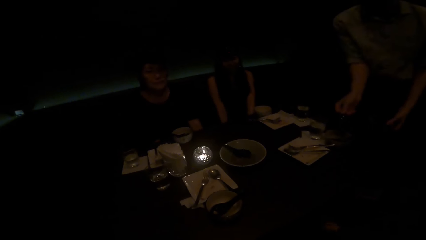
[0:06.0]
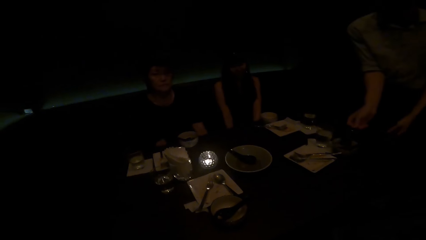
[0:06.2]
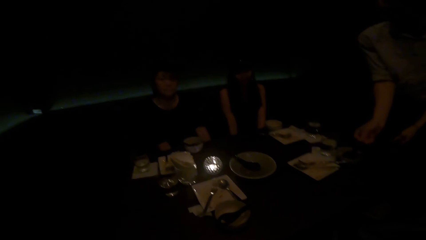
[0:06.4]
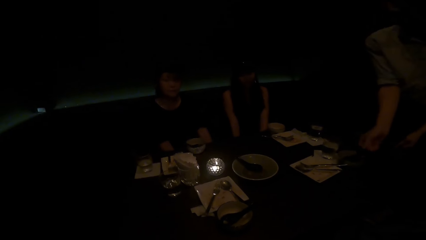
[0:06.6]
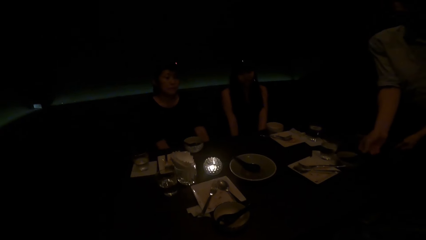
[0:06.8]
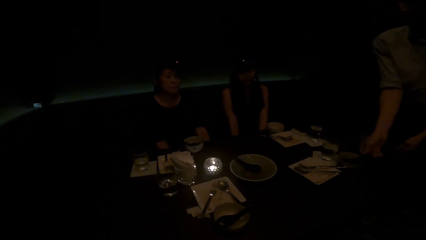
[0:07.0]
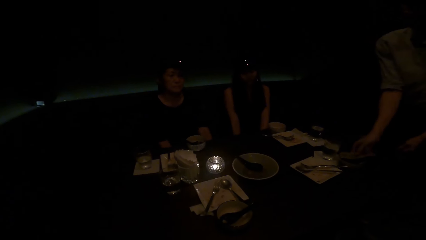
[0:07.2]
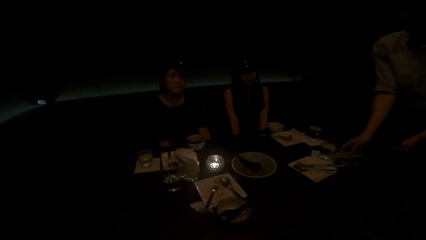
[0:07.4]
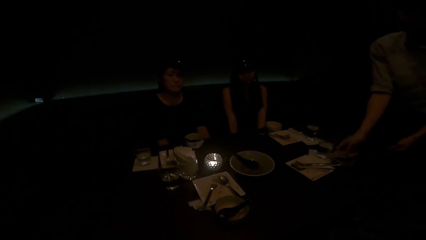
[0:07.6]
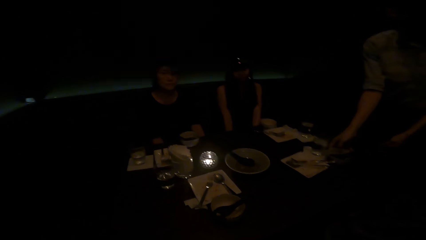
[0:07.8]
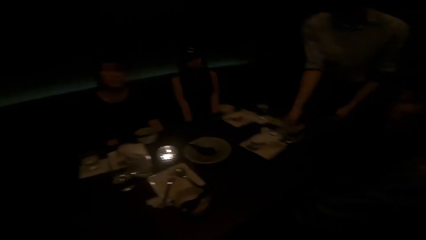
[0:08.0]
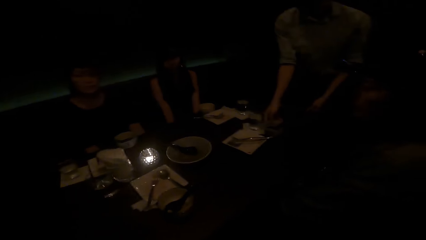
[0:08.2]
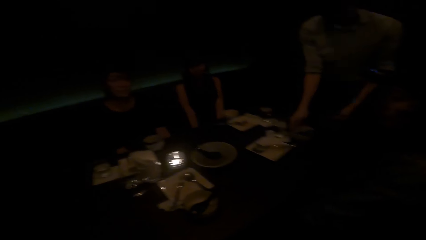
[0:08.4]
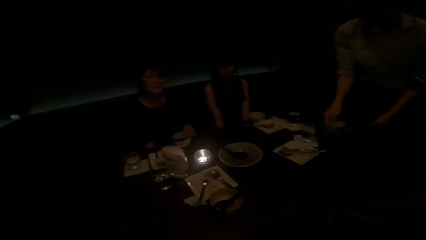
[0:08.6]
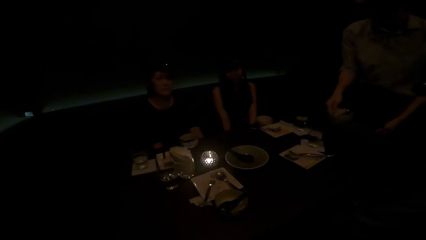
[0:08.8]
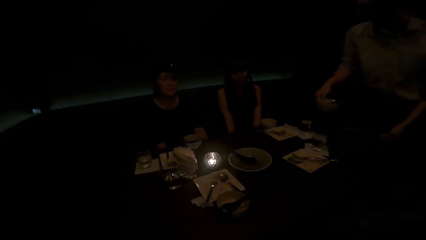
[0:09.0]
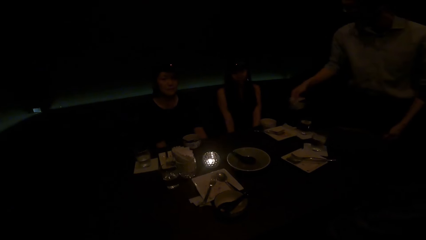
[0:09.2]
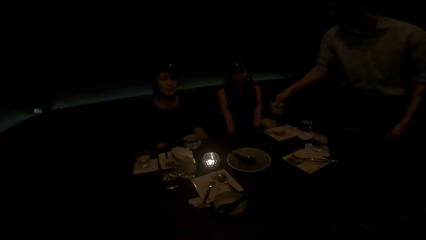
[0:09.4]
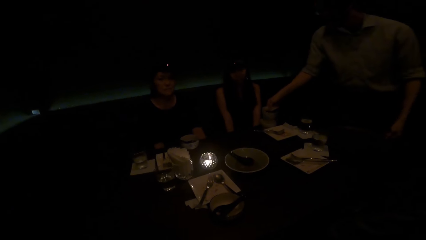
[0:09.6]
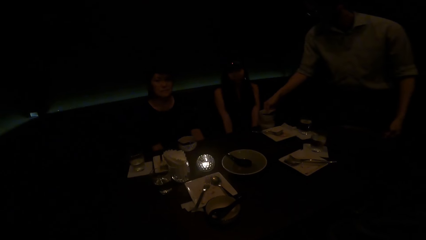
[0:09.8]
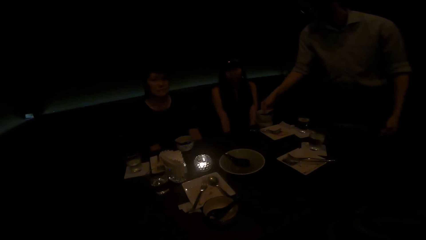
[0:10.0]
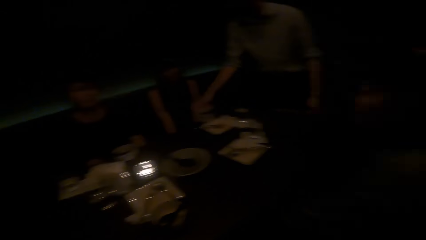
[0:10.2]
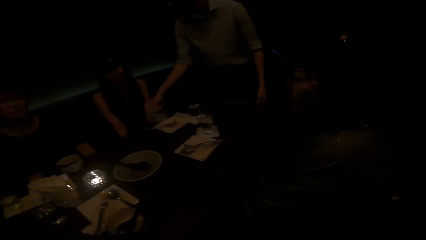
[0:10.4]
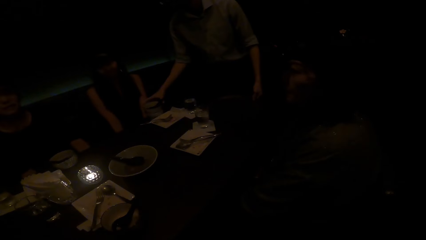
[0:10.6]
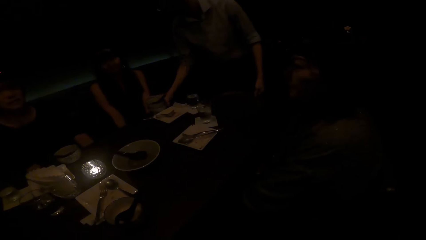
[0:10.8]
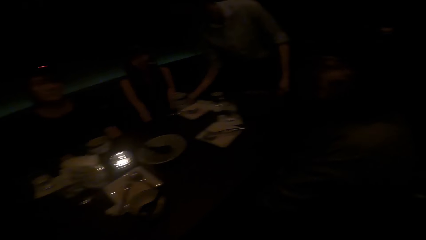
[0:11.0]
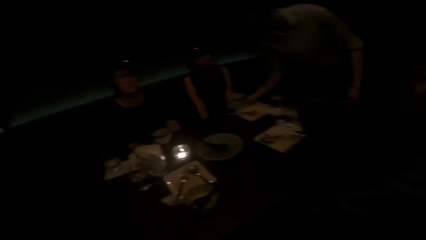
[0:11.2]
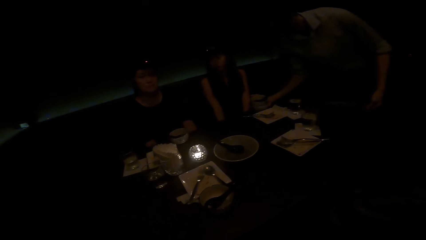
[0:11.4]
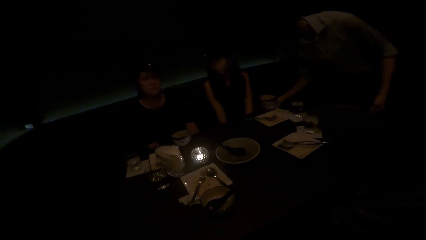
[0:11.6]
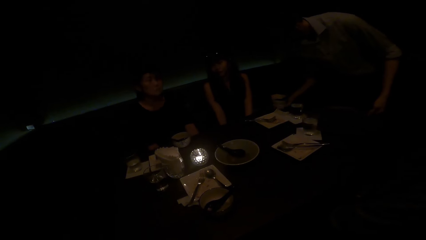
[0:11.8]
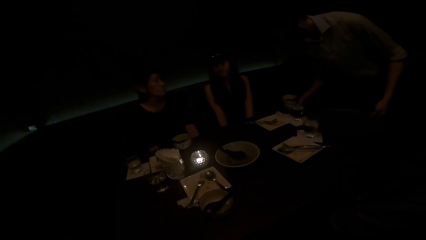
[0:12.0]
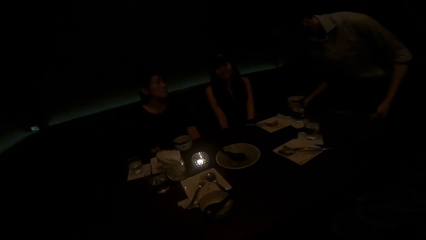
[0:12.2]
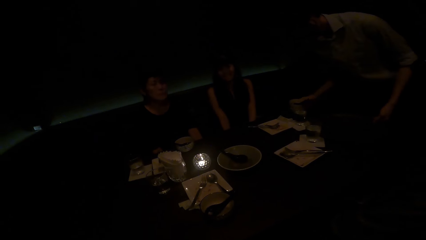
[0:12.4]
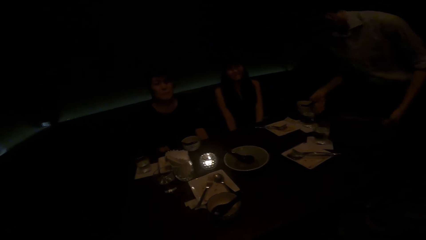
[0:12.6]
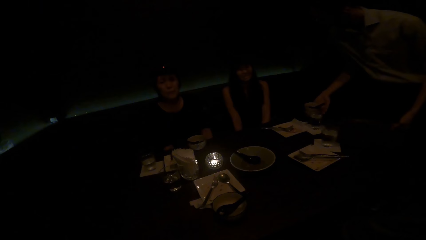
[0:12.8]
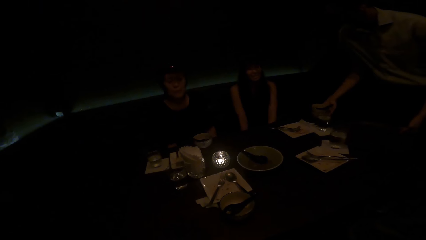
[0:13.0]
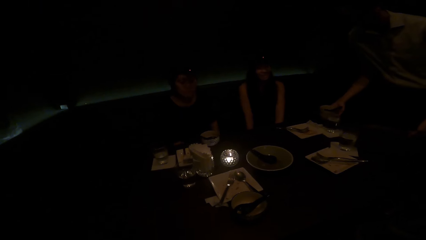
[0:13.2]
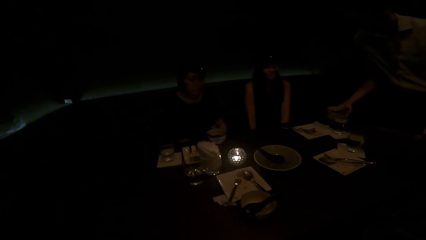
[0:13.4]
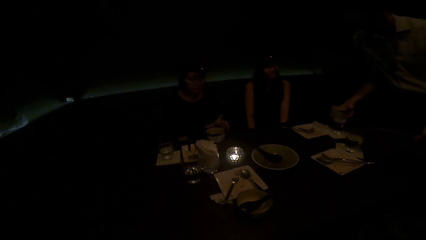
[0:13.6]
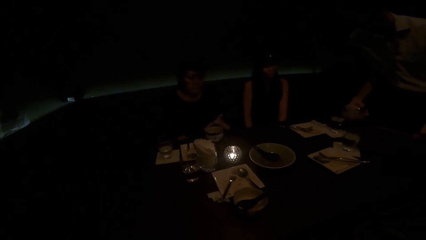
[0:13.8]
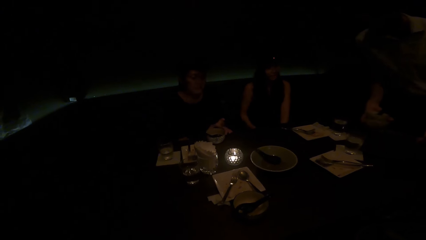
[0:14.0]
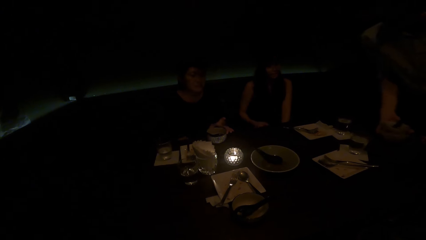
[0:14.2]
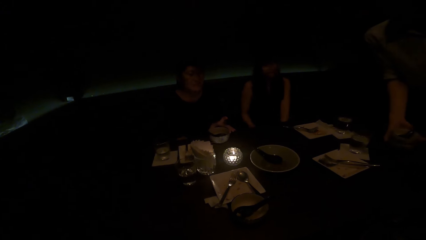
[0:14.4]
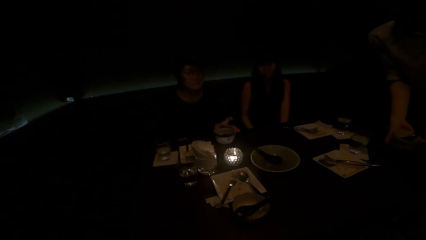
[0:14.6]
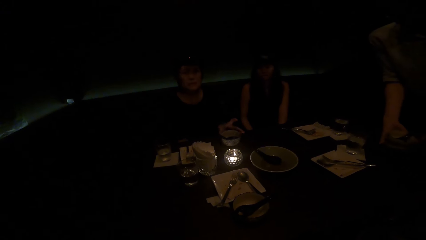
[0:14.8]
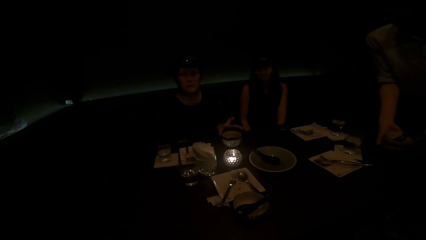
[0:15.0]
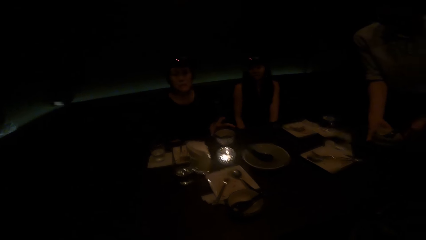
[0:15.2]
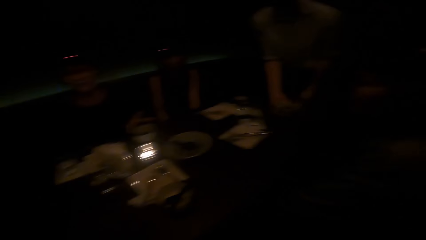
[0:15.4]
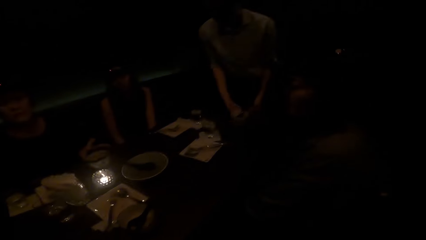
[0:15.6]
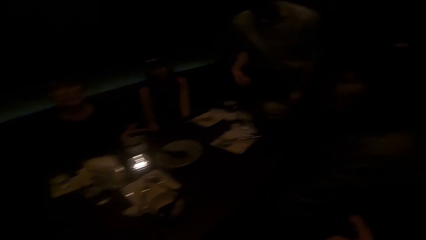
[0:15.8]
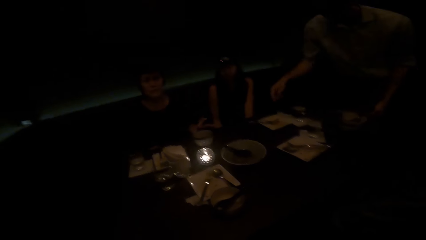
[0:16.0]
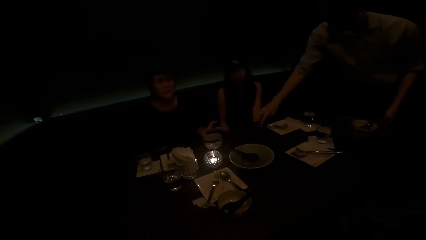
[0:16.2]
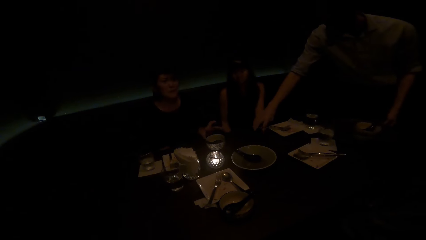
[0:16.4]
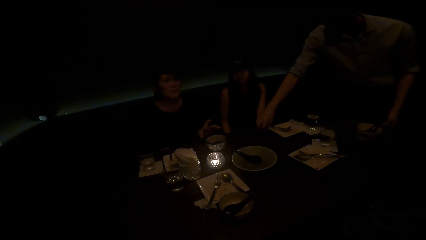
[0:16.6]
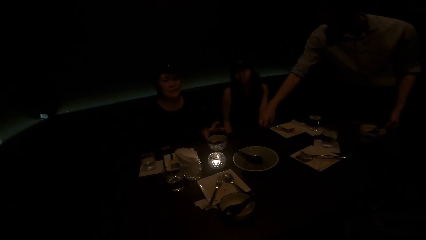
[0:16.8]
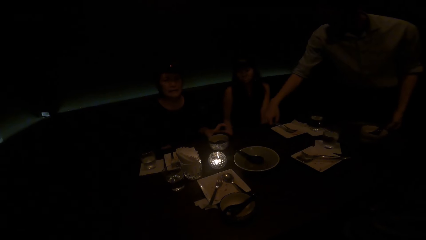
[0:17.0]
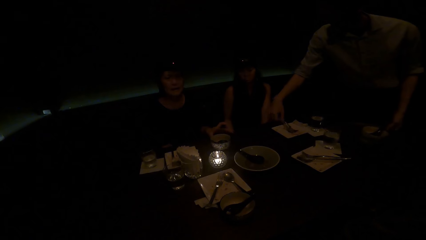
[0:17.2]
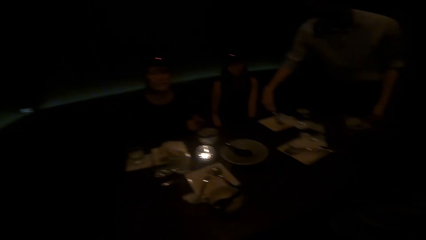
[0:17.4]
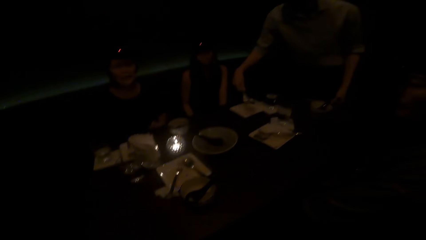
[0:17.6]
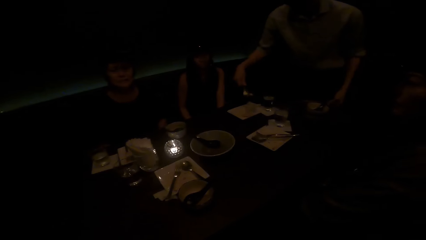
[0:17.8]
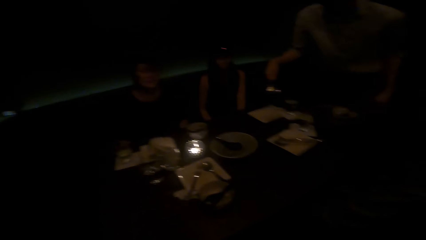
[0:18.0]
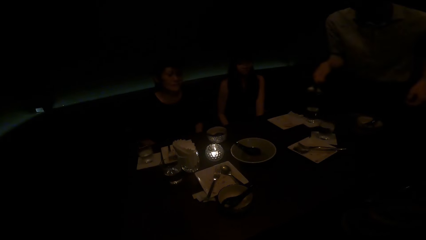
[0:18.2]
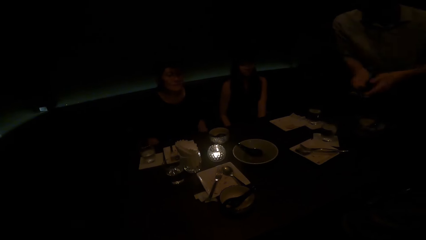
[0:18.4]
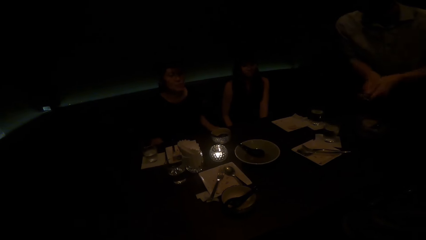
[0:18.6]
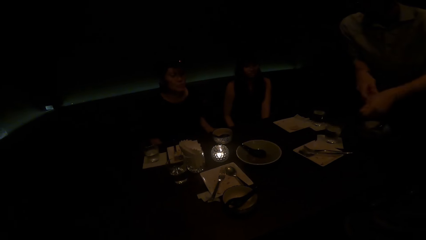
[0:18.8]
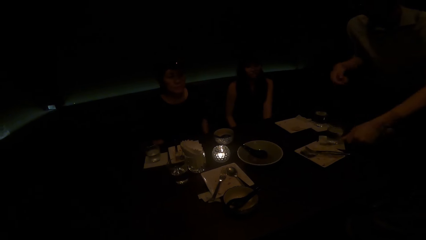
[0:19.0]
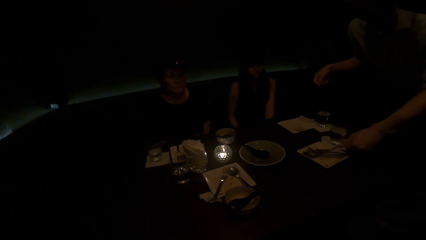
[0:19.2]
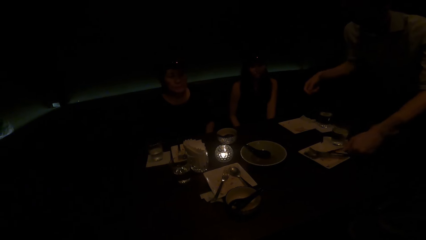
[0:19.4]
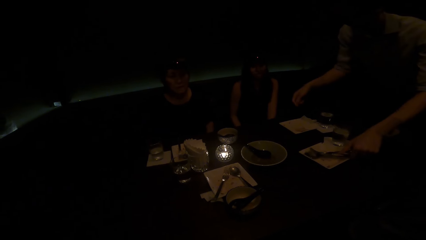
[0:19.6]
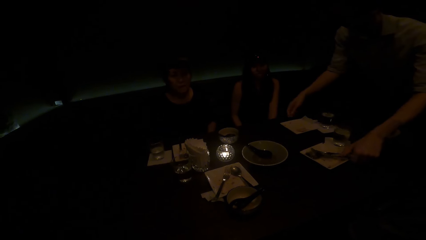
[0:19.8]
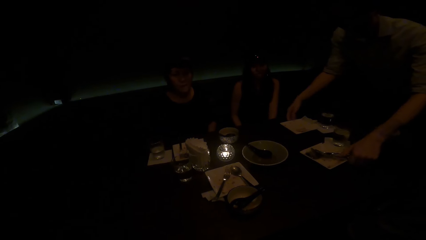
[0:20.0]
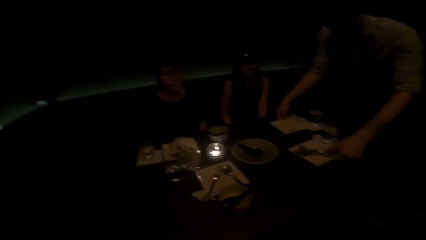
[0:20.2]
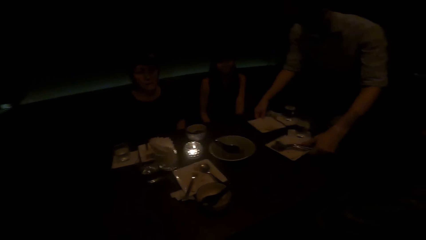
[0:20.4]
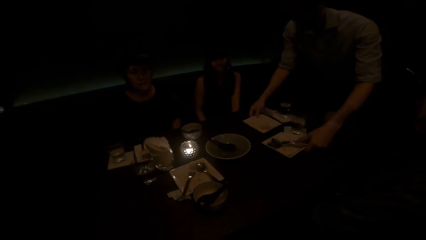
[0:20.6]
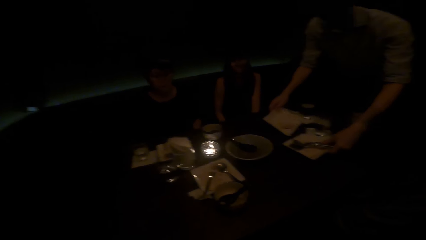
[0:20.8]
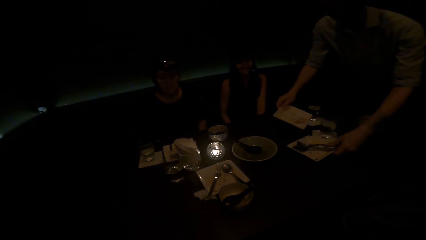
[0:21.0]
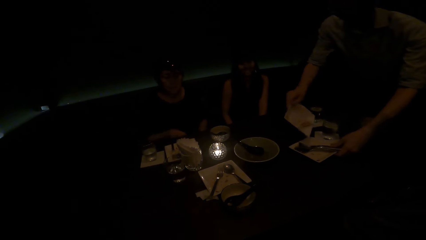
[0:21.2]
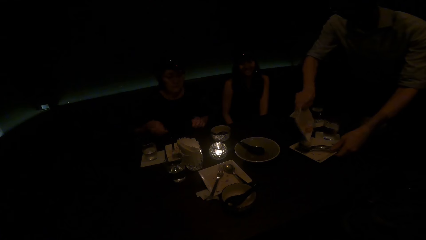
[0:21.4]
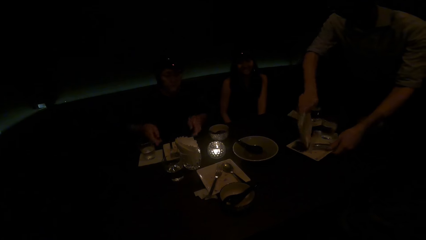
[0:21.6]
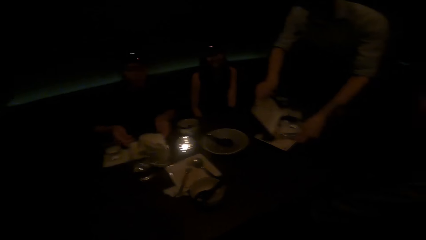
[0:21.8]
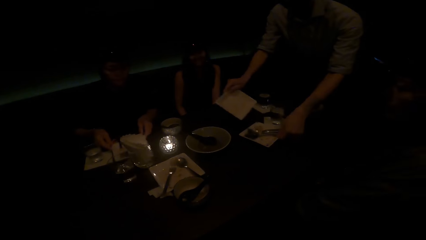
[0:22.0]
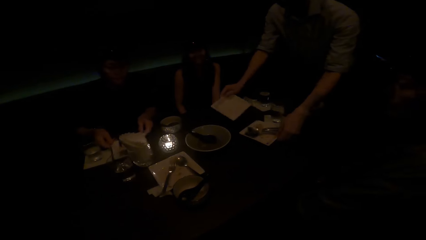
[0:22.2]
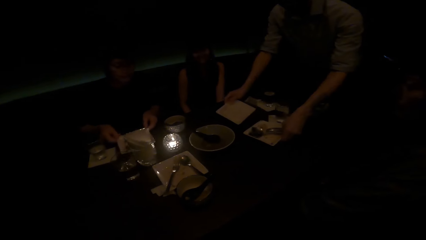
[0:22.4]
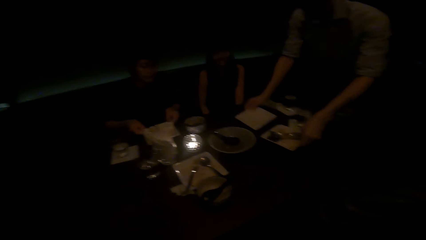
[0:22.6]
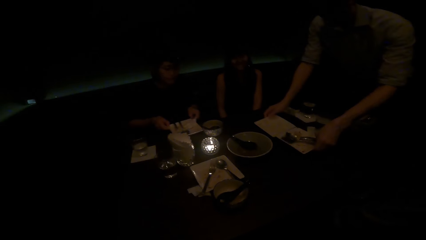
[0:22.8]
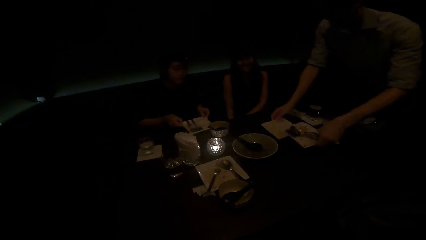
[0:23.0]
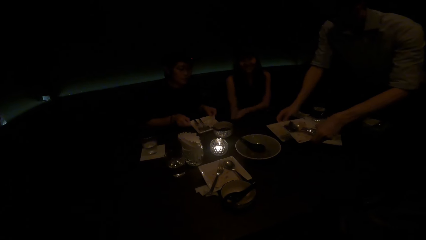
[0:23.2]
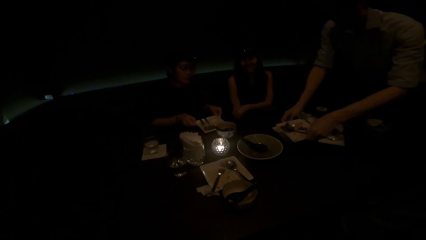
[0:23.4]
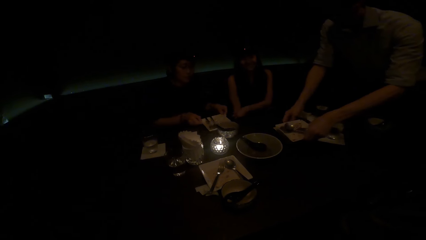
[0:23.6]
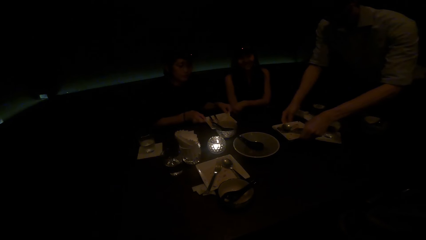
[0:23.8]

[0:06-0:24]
A woman picks a spoon from the table. She places a bowl on top of another bowl. She picks a bowl from the table. She picks a bowl from the table again. She pushes a plate on the table with her left hand. She places the bowls to the side of the table. She picks the spoon from the table with her right hand. She places it on the plate with her left hand. She picks the plate from the table with both hands.
